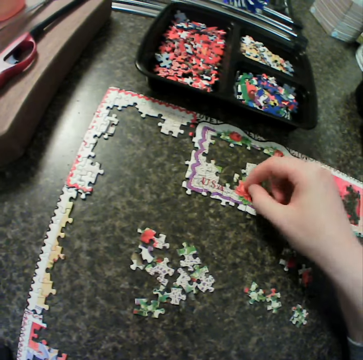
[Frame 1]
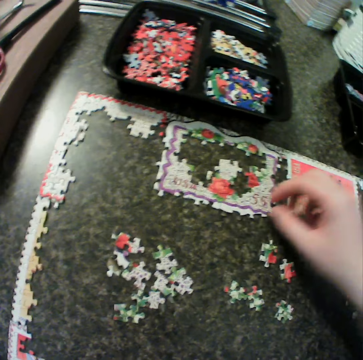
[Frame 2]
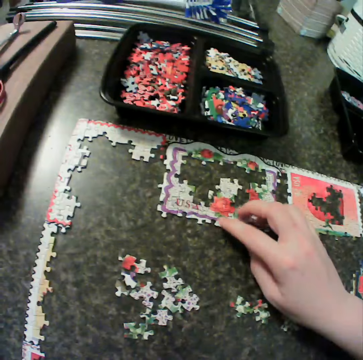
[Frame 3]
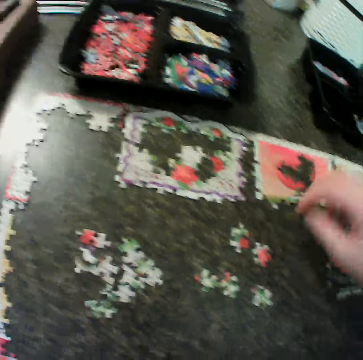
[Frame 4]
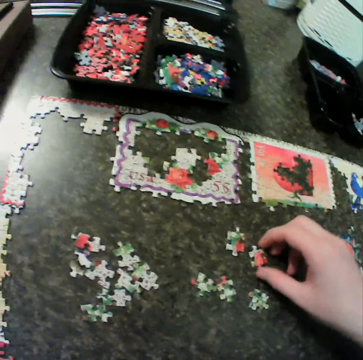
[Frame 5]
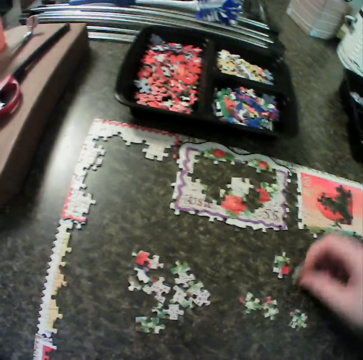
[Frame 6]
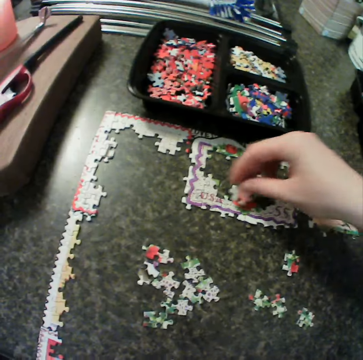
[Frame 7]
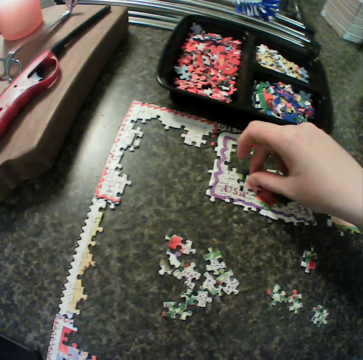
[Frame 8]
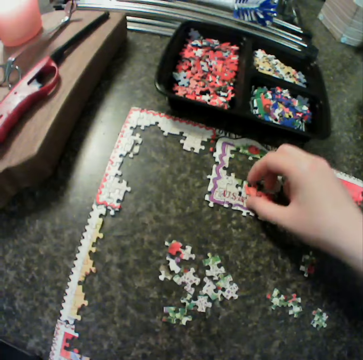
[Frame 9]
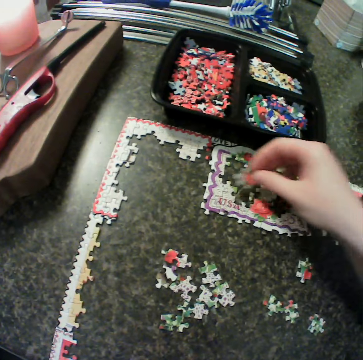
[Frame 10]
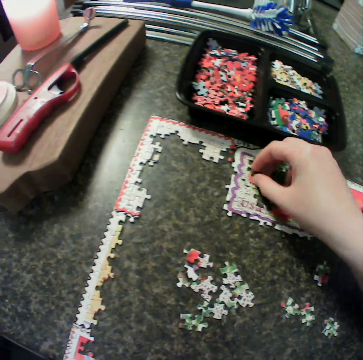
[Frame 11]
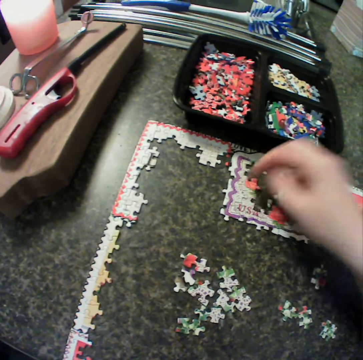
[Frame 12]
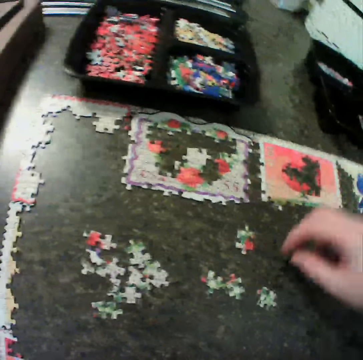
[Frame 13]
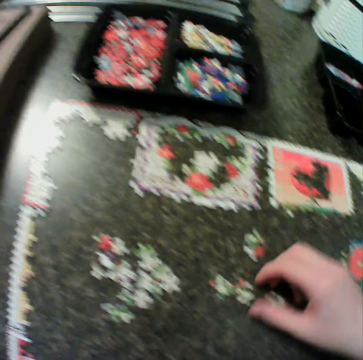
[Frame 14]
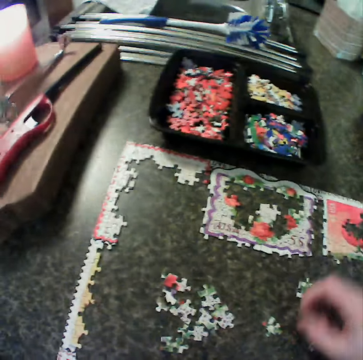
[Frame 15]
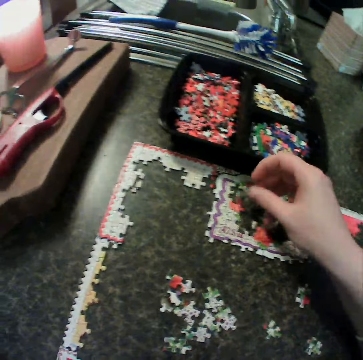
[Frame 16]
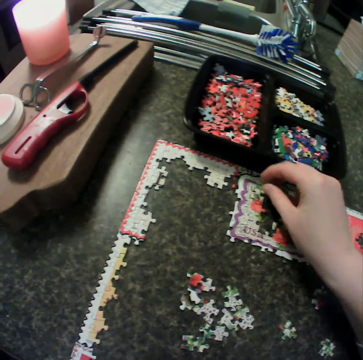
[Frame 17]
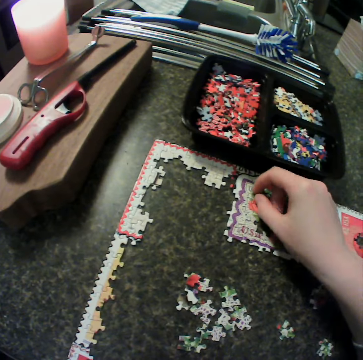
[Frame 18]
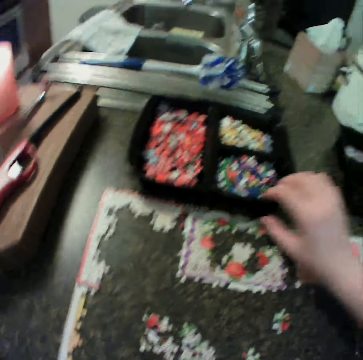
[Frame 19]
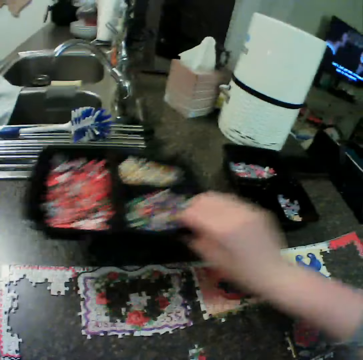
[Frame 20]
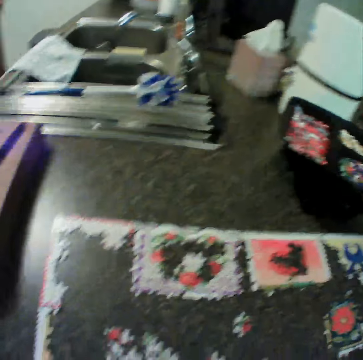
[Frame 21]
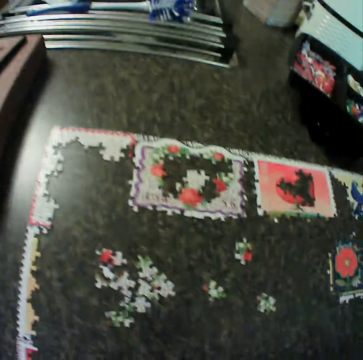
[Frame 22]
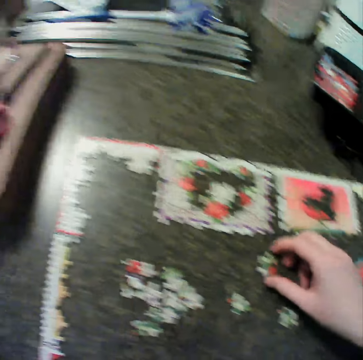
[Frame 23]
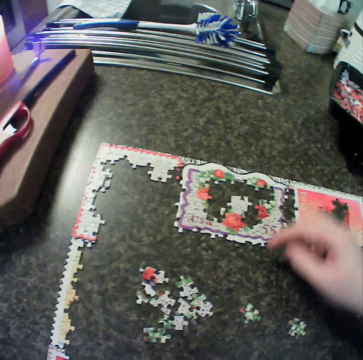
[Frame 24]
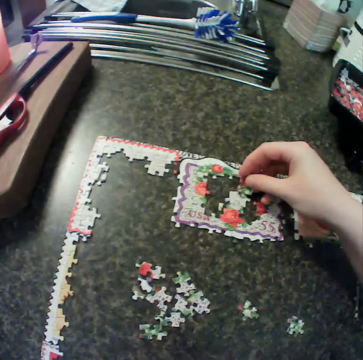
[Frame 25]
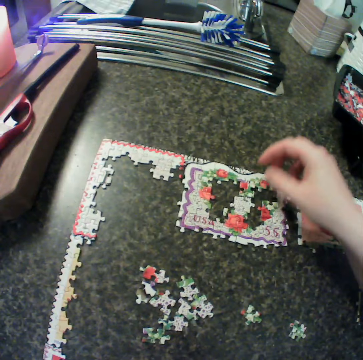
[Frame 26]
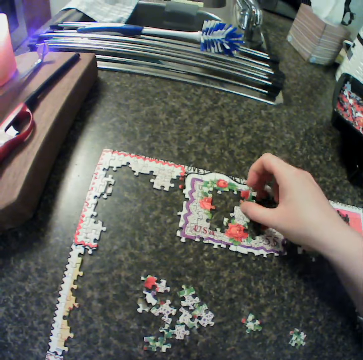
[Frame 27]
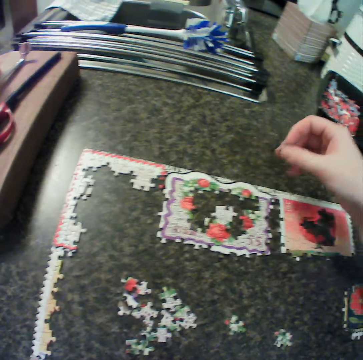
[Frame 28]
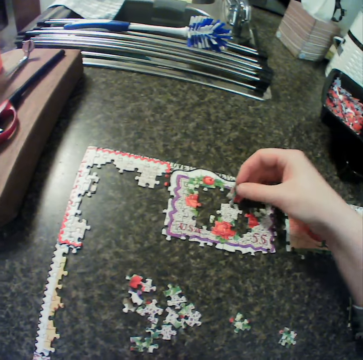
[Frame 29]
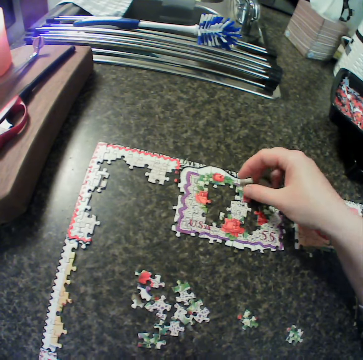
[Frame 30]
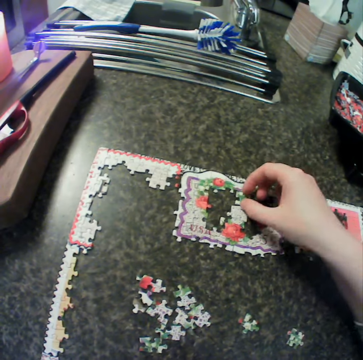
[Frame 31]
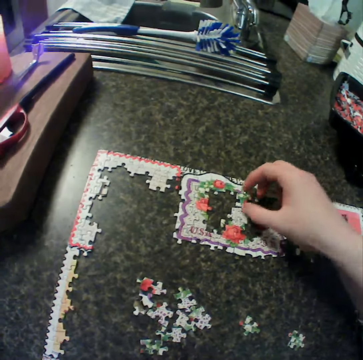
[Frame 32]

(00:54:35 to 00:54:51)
The camera wearer fits a puzzle piece. They touch the puzzle piece and adjust the puzzle piece. They pick a piece from the table. They fit the puzzle piece. They pick the puzzle piece and fit the puzzle piece. They pick a piece from the table. They fit the puzzle piece and adjust the puzzle piece. They carry a container from the table. They keep the container. They pick a piece from the table. They fix the puzzle together. They fit the puzzle piece. They lift the puzzle piece, turn the puzzle piece, fit the puzzle piece and adjust the puzzle piece.

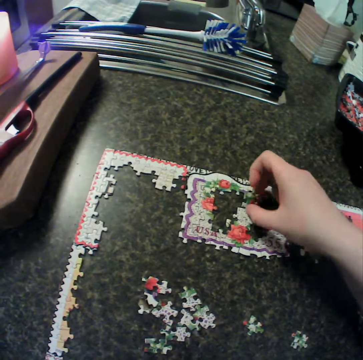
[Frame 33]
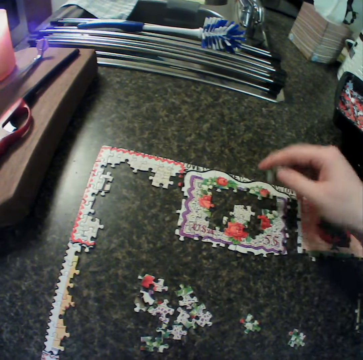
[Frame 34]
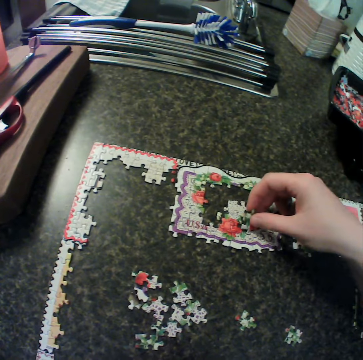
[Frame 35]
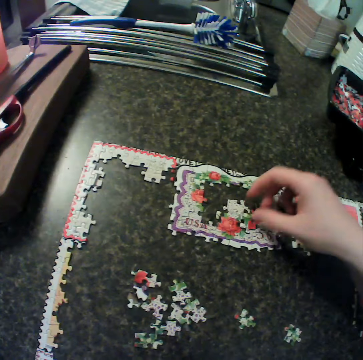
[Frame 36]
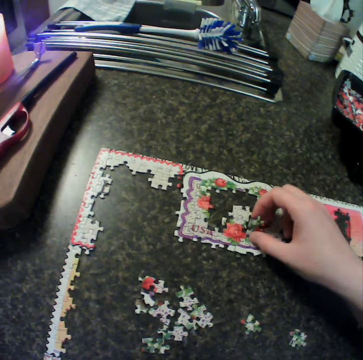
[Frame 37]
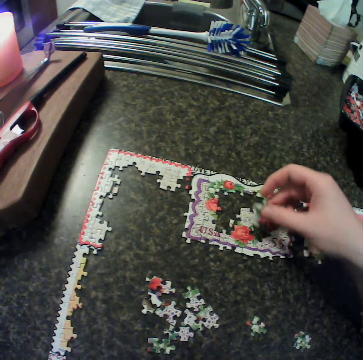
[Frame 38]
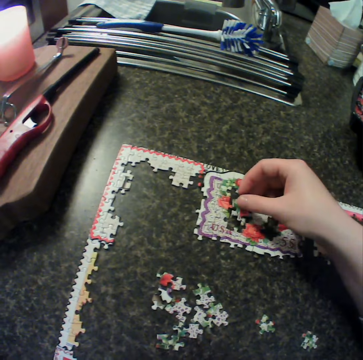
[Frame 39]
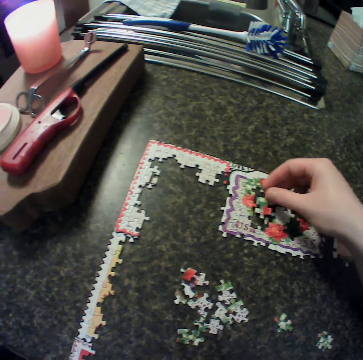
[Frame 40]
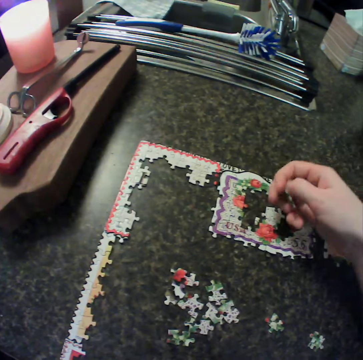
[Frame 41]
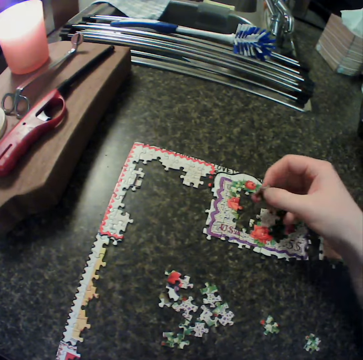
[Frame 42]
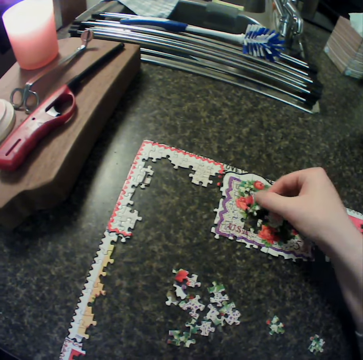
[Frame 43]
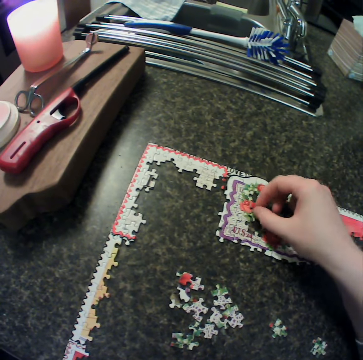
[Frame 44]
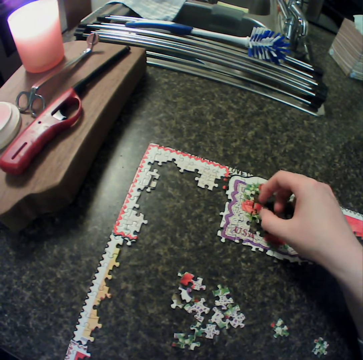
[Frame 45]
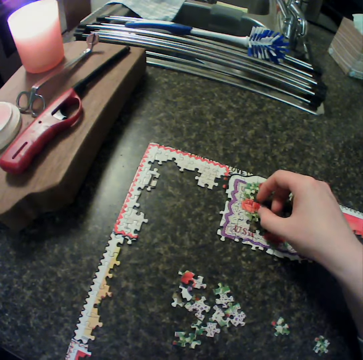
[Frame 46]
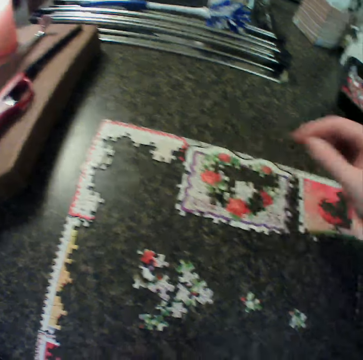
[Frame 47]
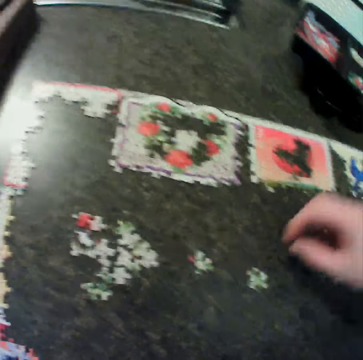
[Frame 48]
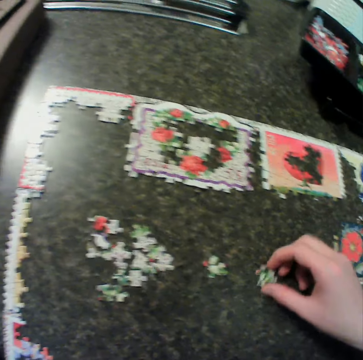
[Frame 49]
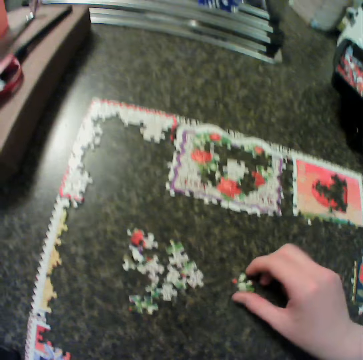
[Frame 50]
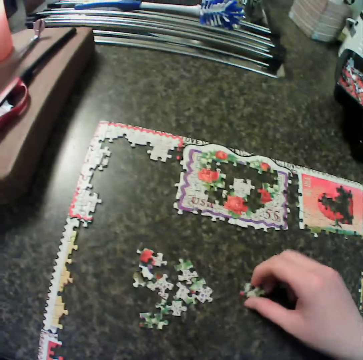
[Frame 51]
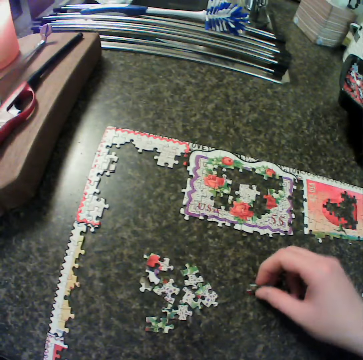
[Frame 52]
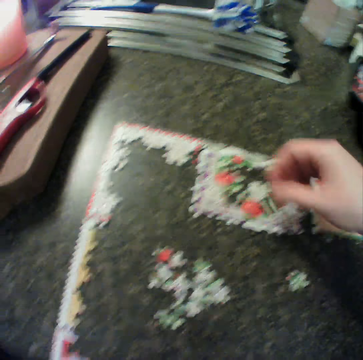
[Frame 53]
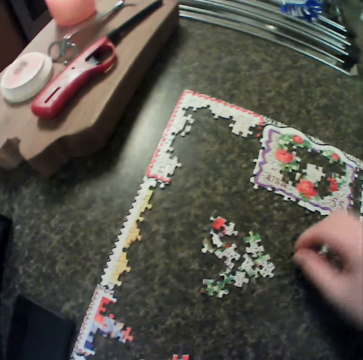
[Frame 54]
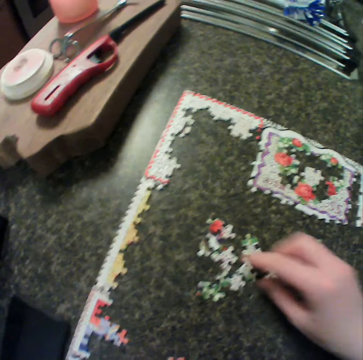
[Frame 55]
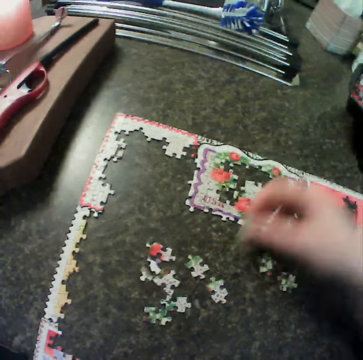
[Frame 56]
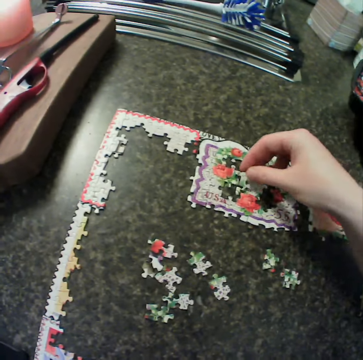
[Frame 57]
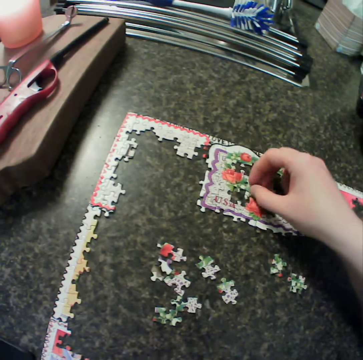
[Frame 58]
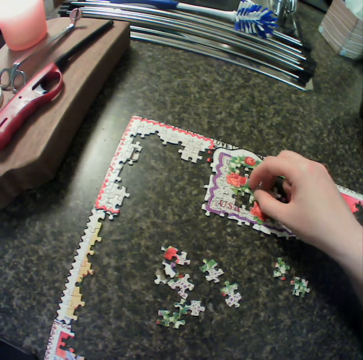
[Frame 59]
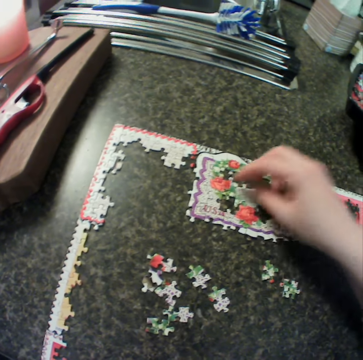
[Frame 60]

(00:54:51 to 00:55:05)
The camera wearer lifts a puzzle piece. They move the puzzle piece around and fit the puzzle piece. They pick the puzzle piece, move the puzzle piece around and fit the puzzle piece. They move the puzzle piece around, turn the puzzle piece, fit the puzzle piece and adjust the puzzle piece. They move the puzzle piece. They pick a piece from the table. They drop the piece on the table. They move the puzzle piece around. They move the puzzle piece. They pick a piece from the table. They fit the puzzle piece. They fix the puzzle together. They adjust the puzzle piece.

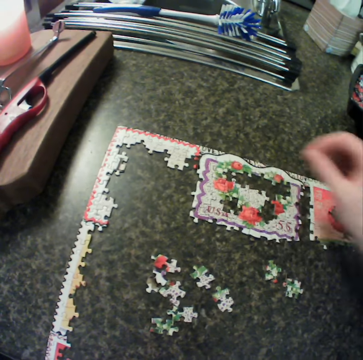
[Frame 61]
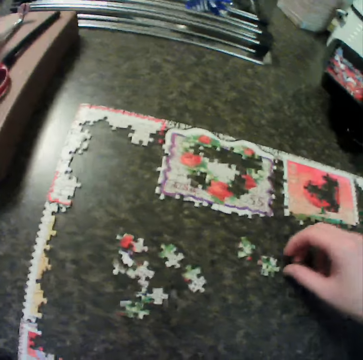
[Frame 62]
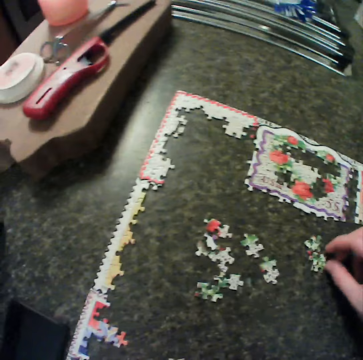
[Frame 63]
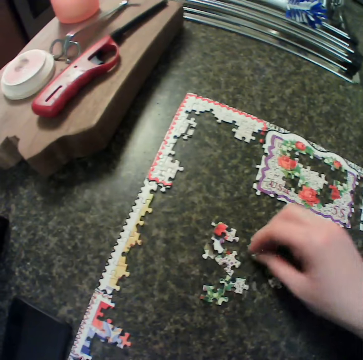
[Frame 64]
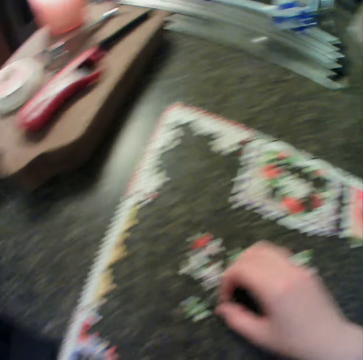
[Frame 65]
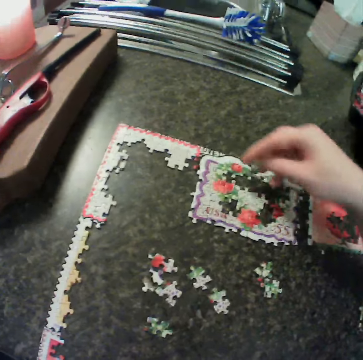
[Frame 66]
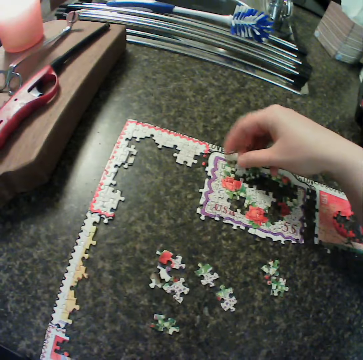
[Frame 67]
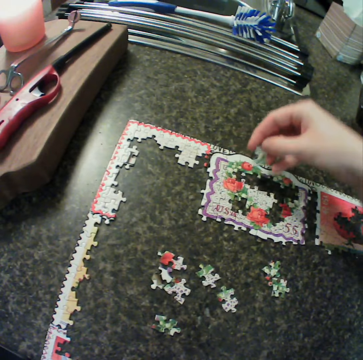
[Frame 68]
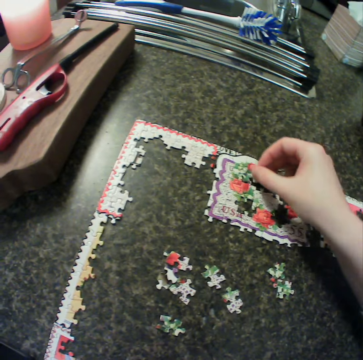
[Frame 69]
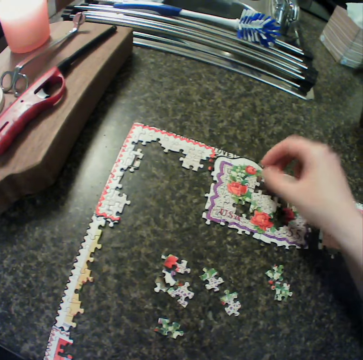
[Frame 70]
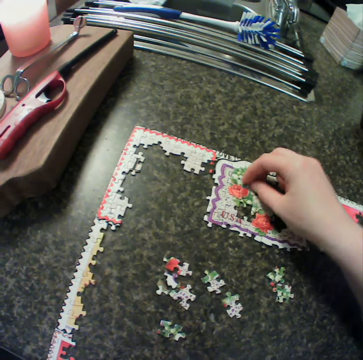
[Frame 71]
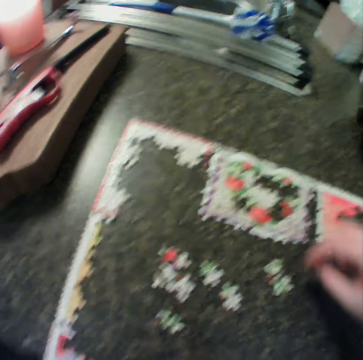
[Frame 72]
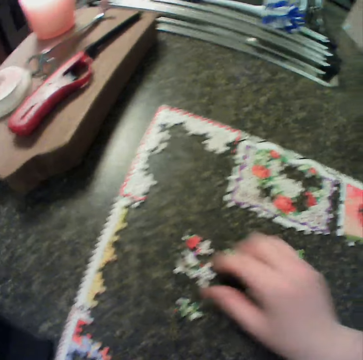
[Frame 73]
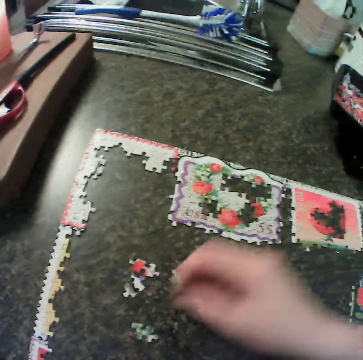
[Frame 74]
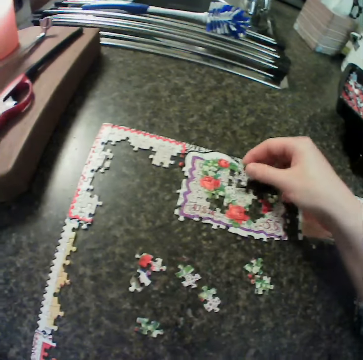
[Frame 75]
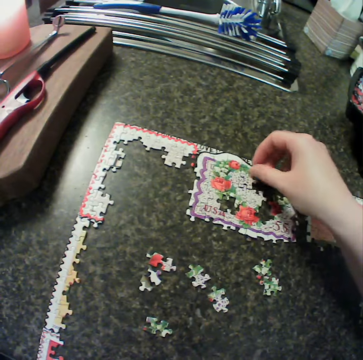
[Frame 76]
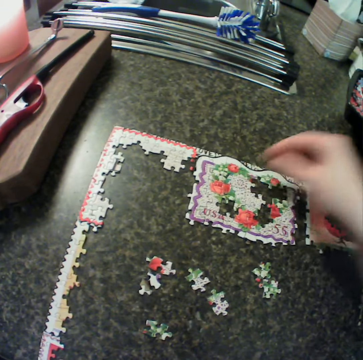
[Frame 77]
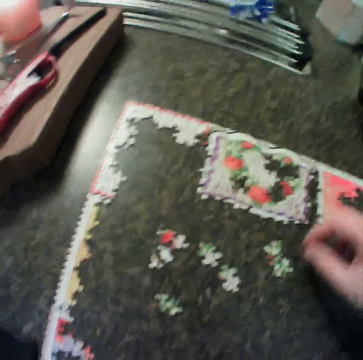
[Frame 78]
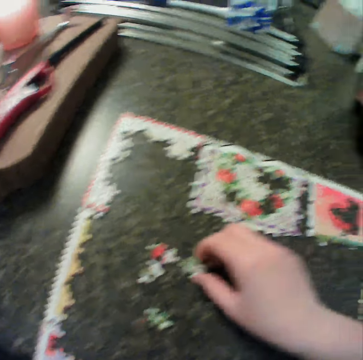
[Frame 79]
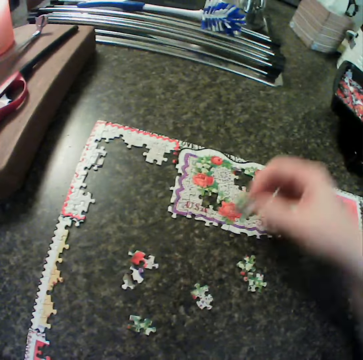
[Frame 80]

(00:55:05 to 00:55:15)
The camera wearer touches a puzzle piece. They move the puzzle piece. They move their hand around. They pick the puzzle piece and fit the puzzle piece. They fit the puzzle piece again. They move the puzzle piece around, fit the puzzle piece and adjust the puzzle piece. They pick a piece from the table. They fit the puzzle piece and adjust the puzzle piece. They pick the puzzle piece.
